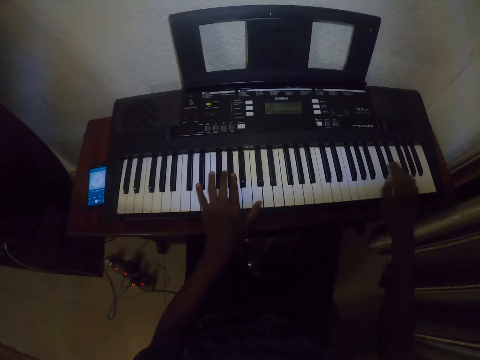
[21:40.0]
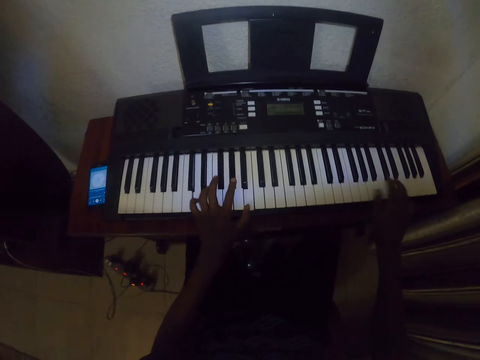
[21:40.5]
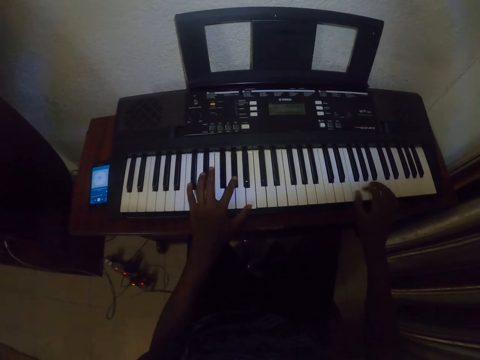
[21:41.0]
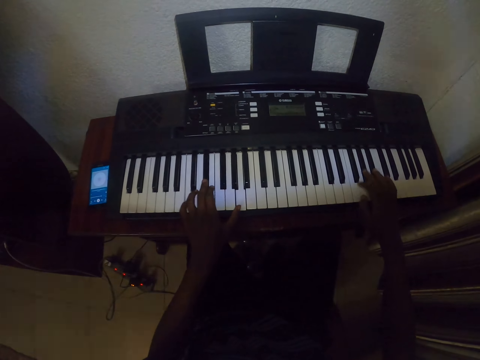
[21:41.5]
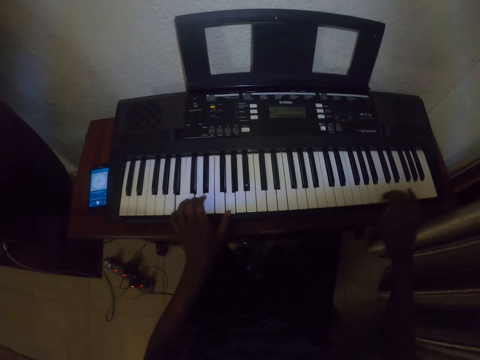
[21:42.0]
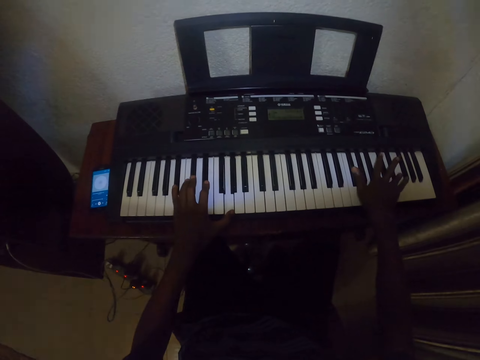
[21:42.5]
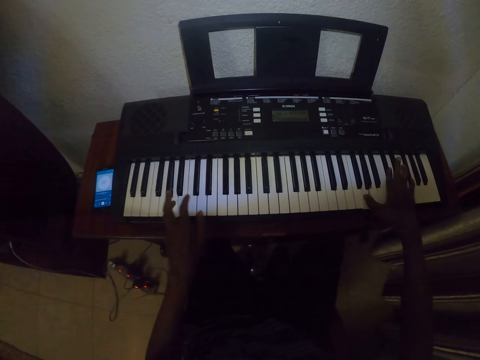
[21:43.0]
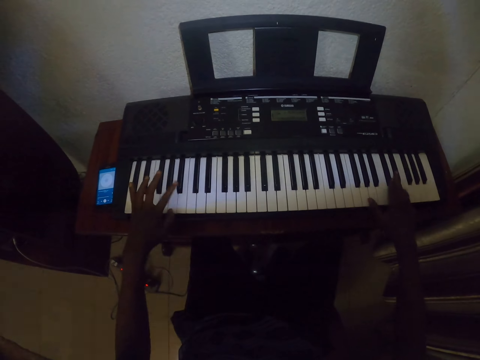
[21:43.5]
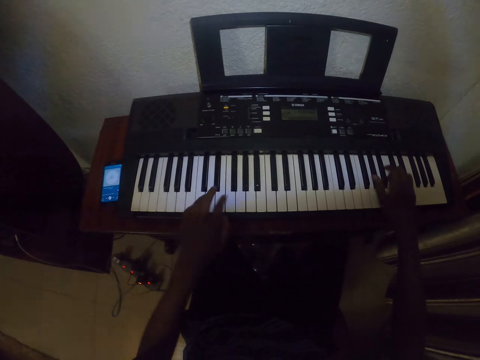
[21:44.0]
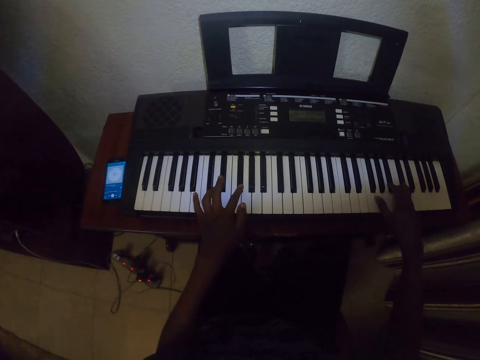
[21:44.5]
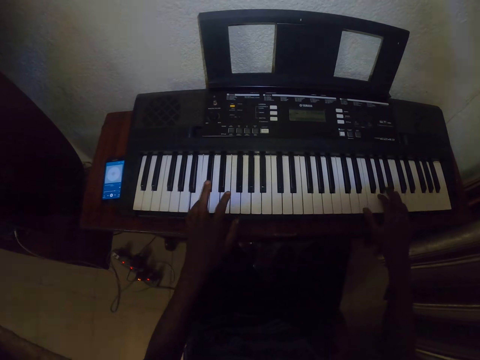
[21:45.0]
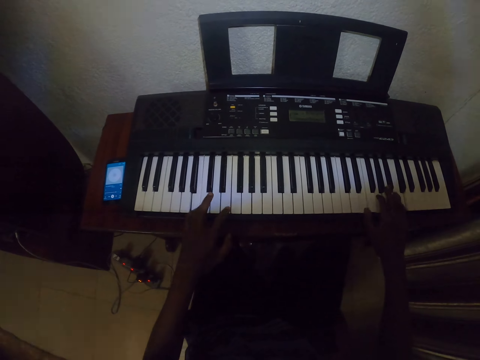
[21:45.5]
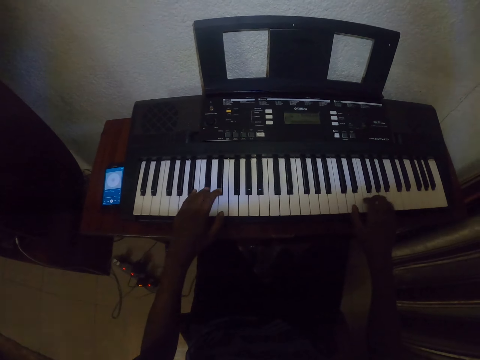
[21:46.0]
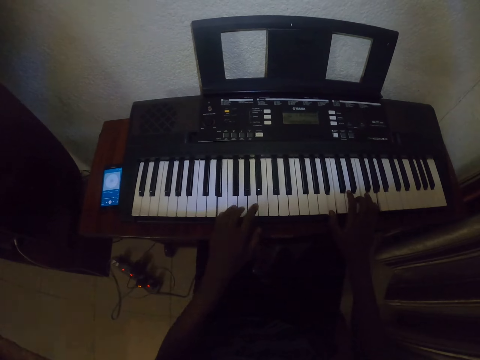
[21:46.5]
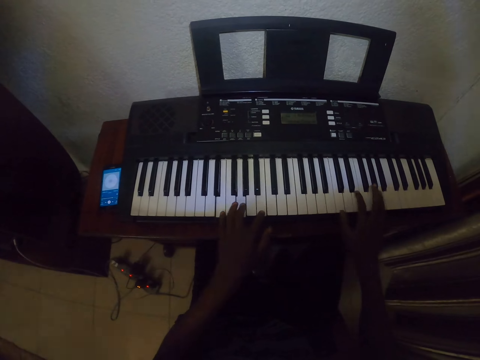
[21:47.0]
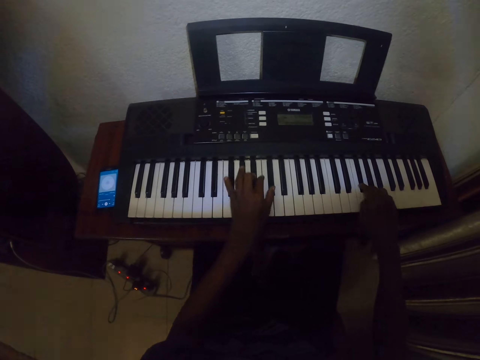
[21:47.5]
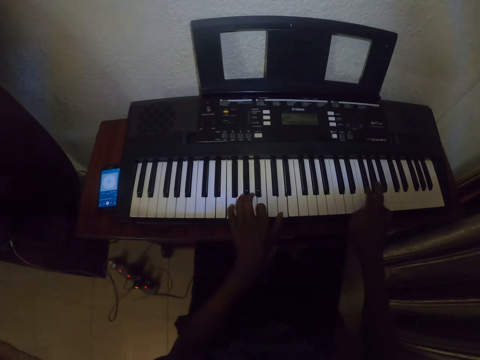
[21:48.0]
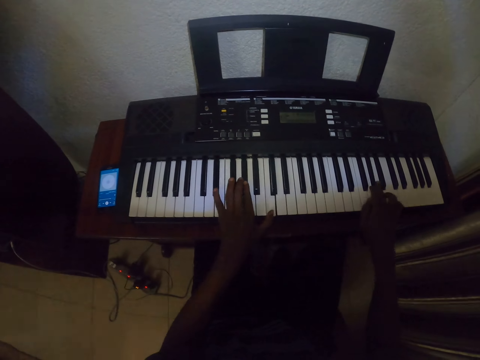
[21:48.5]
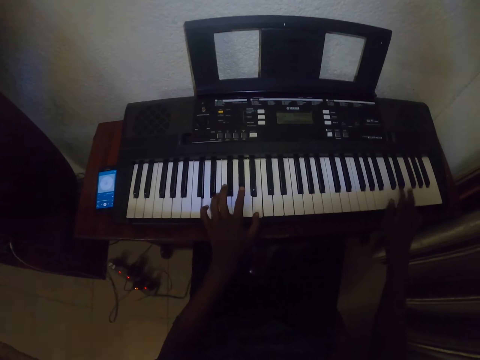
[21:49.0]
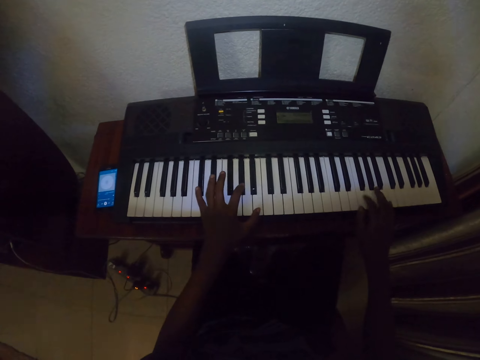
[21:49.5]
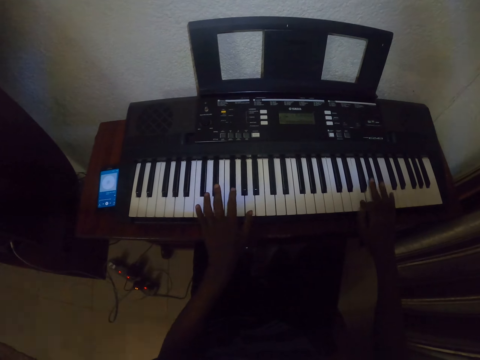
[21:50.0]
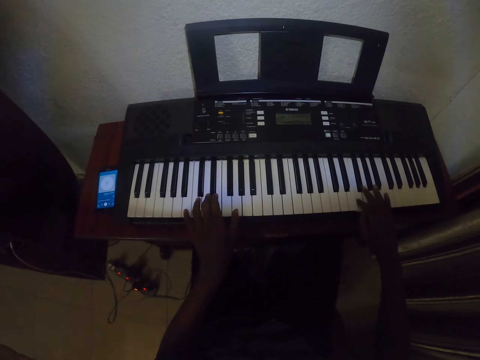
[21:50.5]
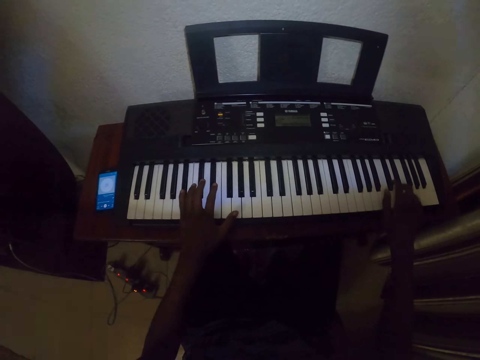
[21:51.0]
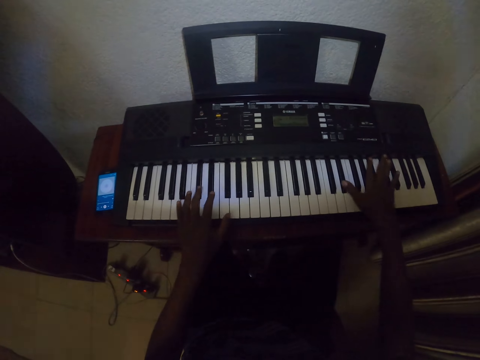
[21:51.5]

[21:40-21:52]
The camera wearer plays the piano. They play the piano again.

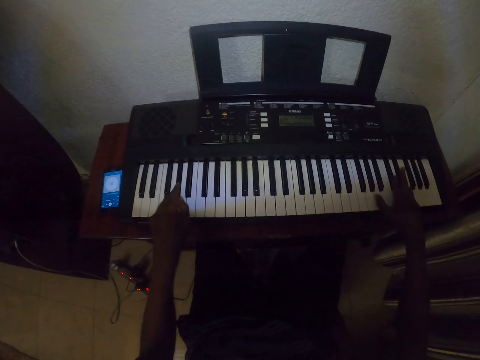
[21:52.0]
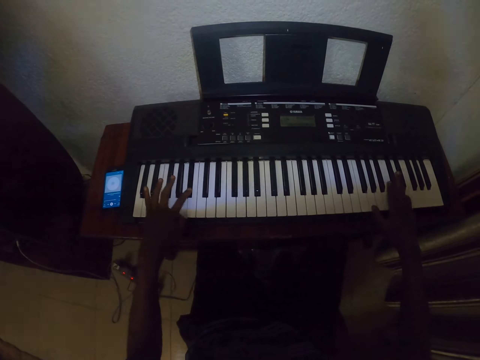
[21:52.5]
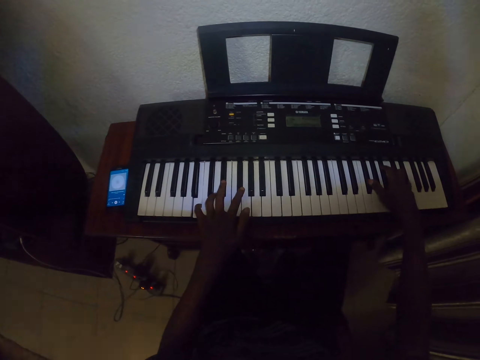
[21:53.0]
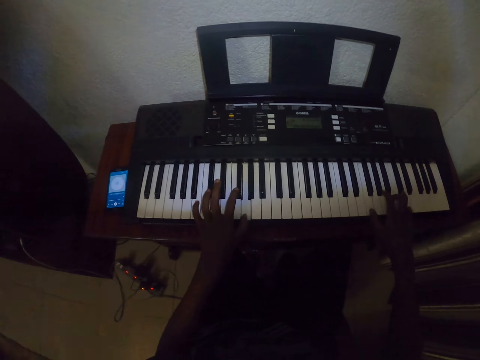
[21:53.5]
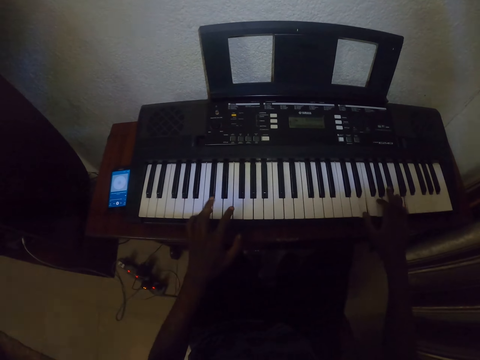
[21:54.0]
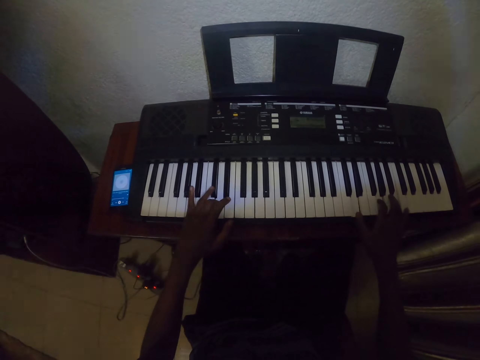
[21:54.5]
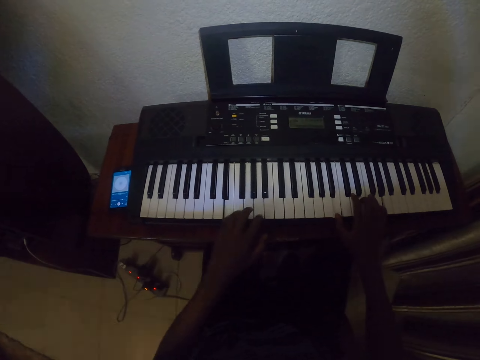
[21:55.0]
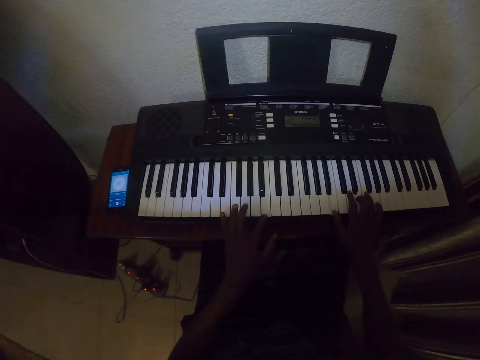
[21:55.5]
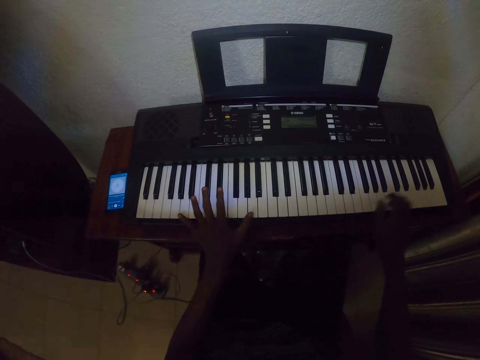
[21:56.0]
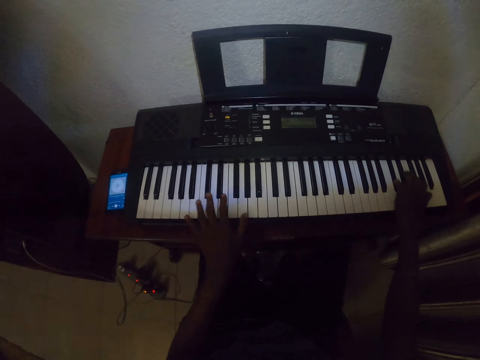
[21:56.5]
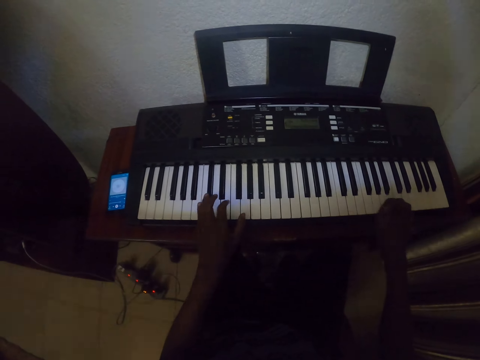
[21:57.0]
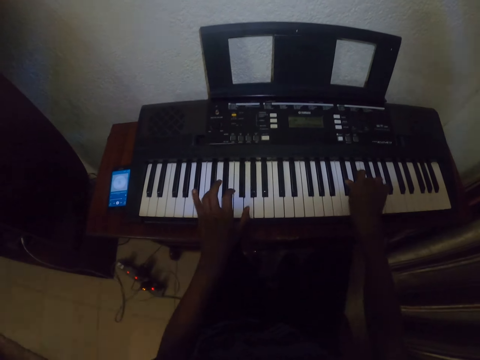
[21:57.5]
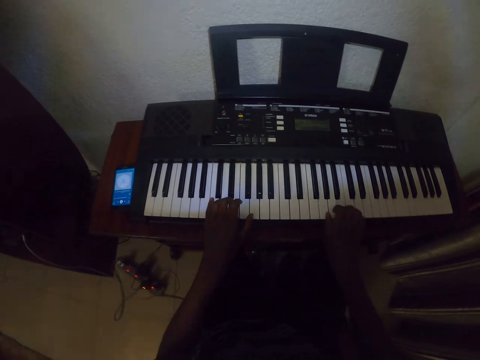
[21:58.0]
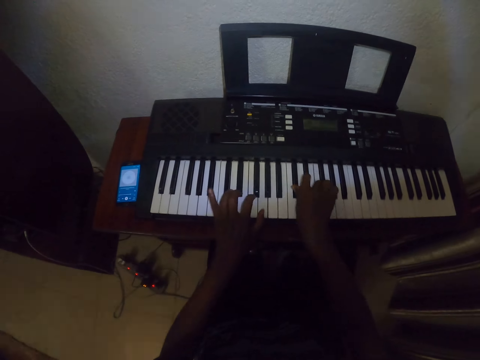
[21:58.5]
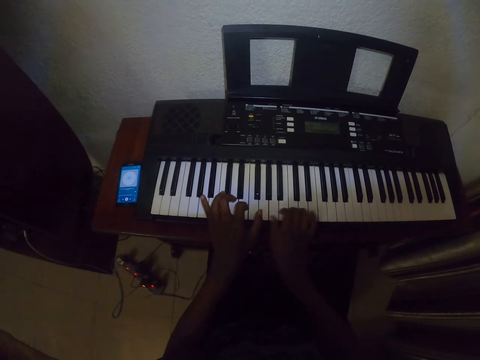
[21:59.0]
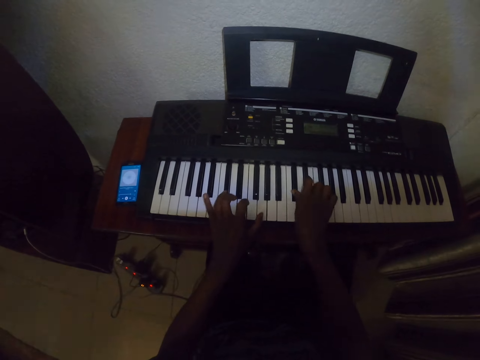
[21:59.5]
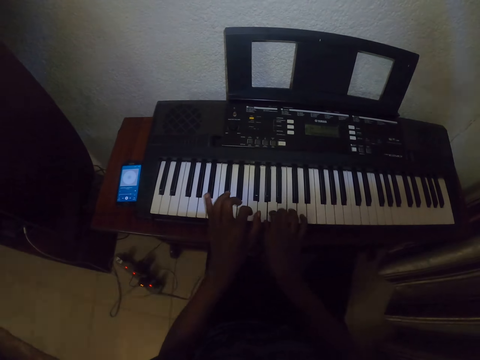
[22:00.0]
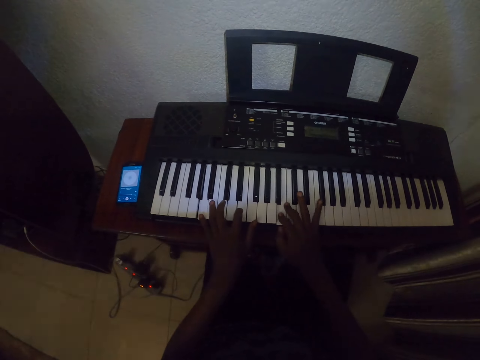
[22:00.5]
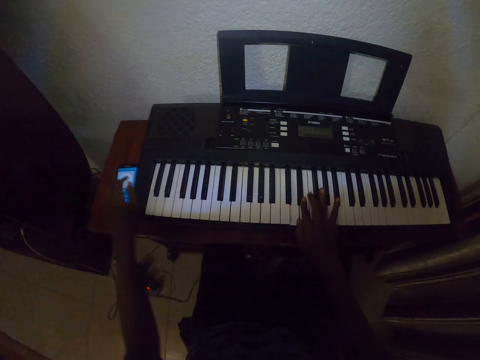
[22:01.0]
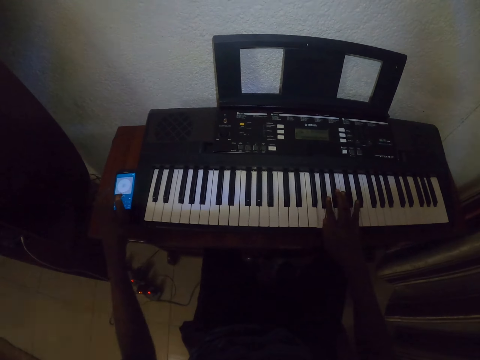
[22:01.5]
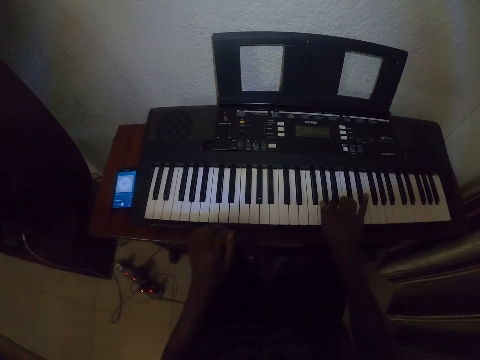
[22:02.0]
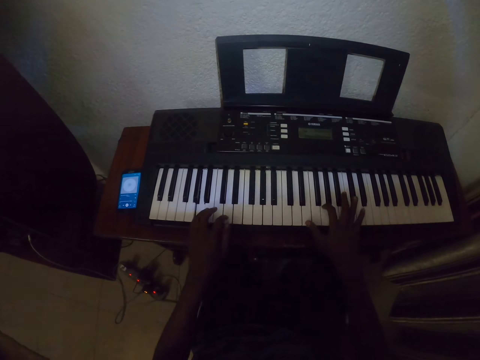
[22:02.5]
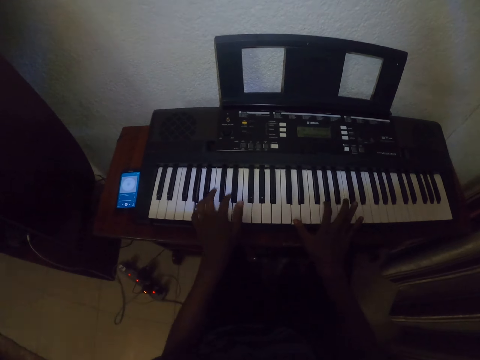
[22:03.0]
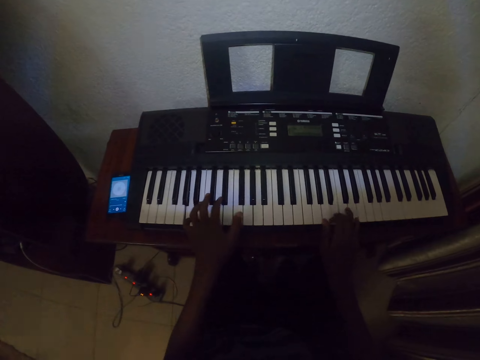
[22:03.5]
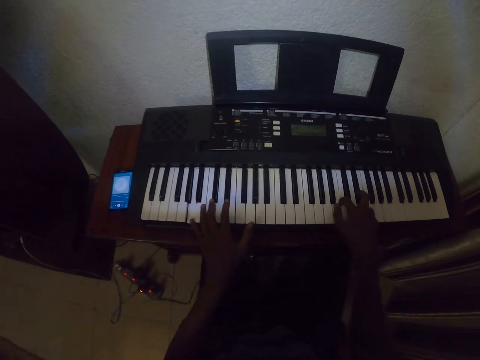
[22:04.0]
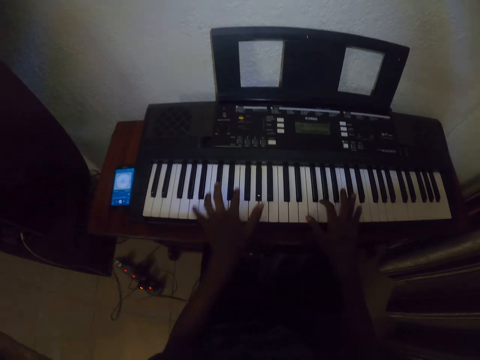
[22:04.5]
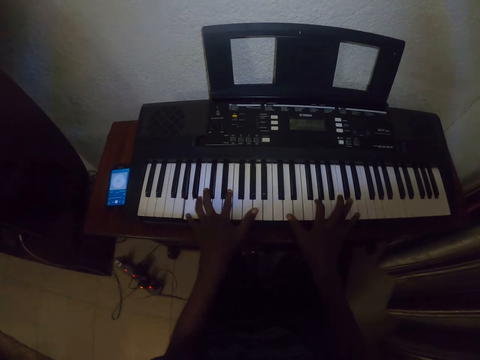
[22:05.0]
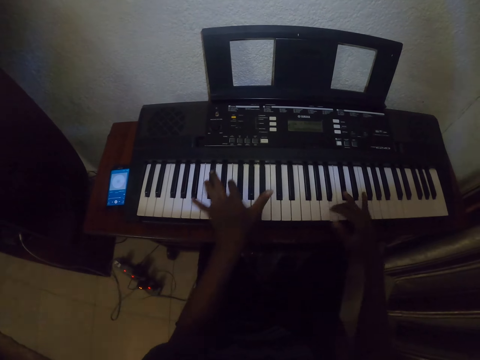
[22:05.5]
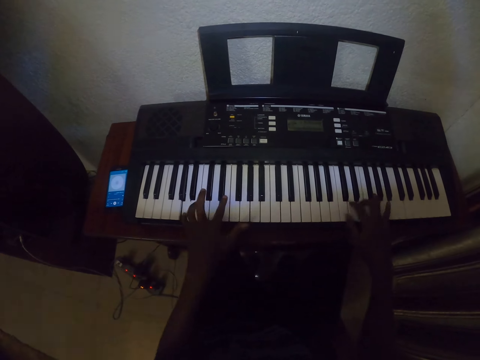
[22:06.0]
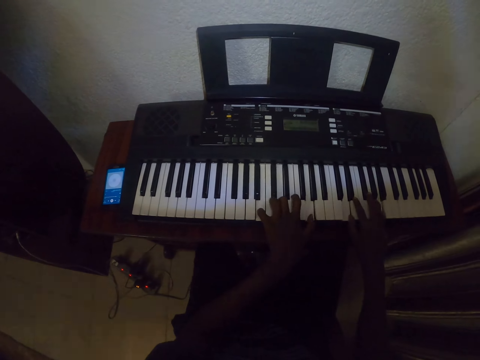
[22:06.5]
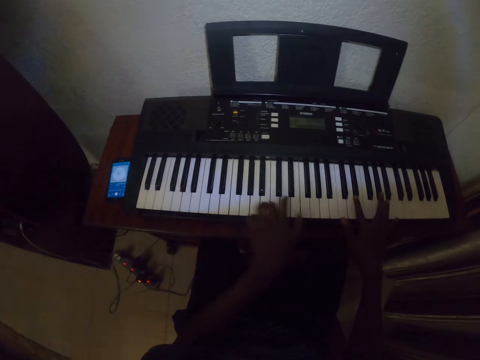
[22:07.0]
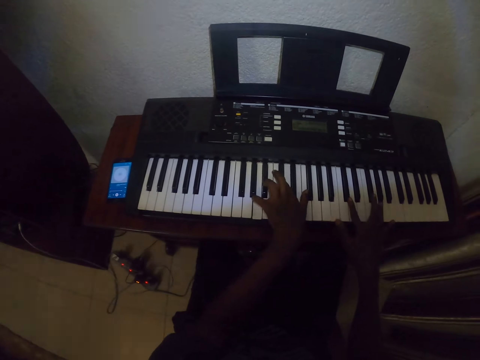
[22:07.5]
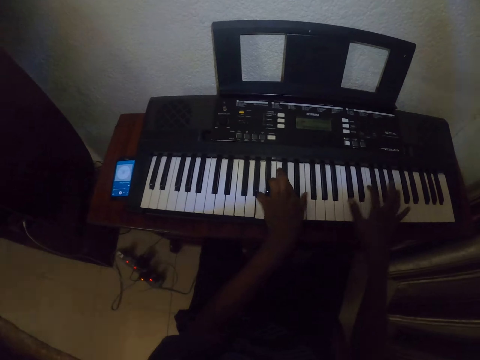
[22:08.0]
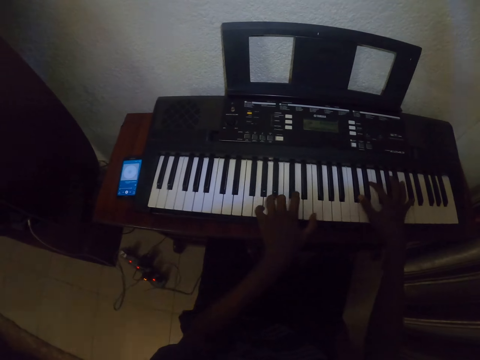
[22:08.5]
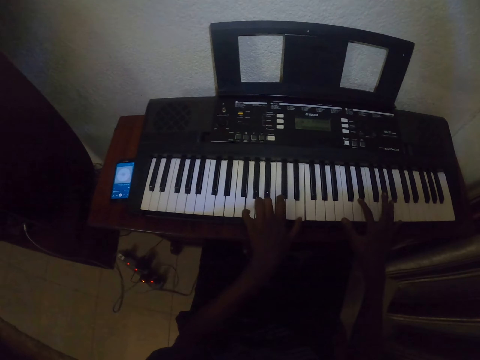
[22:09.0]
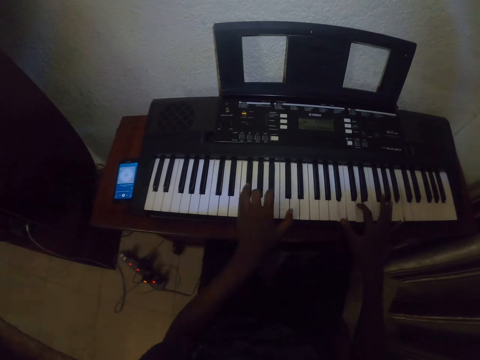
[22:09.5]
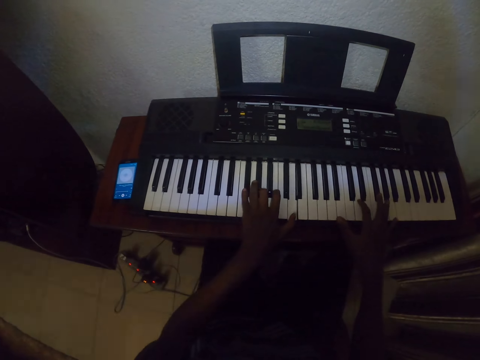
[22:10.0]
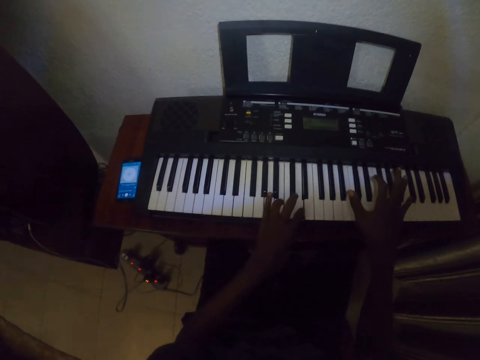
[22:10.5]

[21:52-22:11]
The camera wearer plays the piano. They play the piano again. They tap on the phone. They play the piano. They play the piano again.
